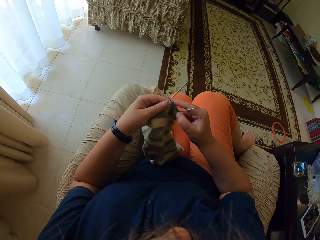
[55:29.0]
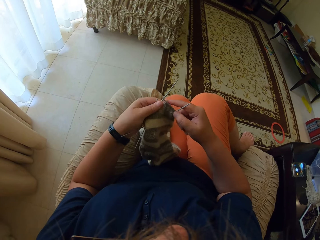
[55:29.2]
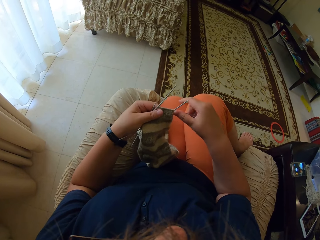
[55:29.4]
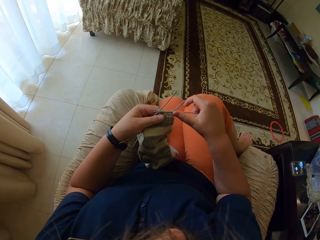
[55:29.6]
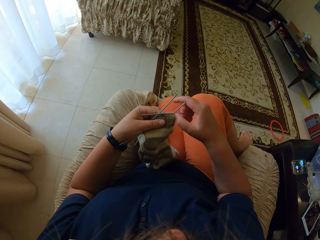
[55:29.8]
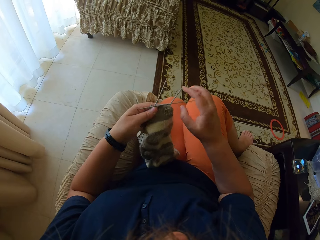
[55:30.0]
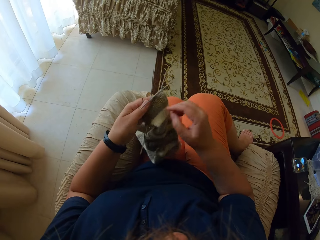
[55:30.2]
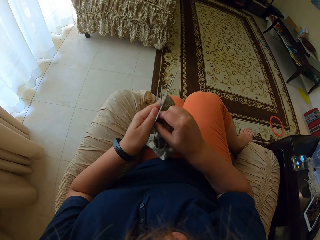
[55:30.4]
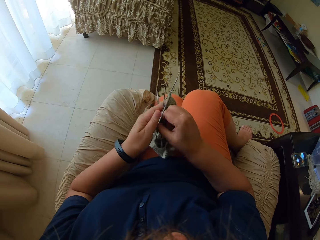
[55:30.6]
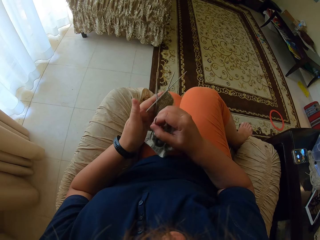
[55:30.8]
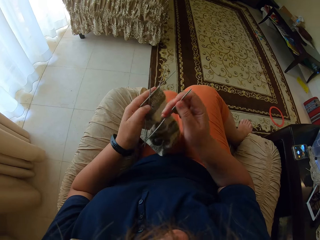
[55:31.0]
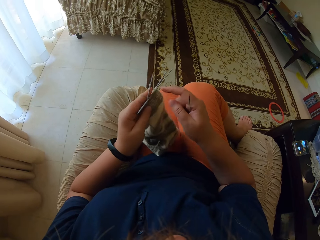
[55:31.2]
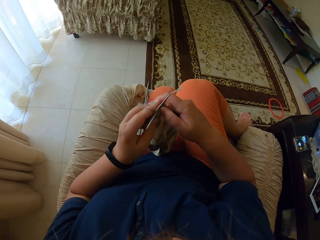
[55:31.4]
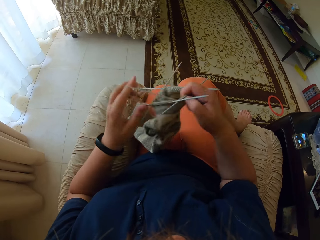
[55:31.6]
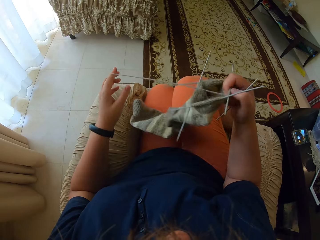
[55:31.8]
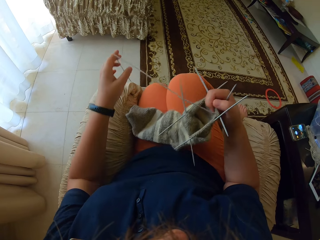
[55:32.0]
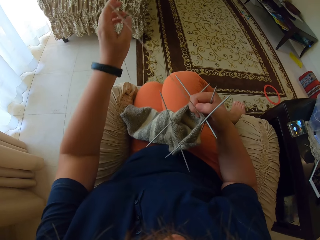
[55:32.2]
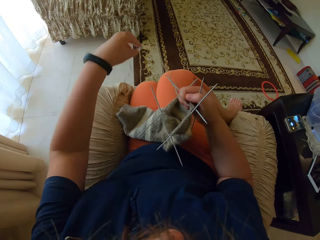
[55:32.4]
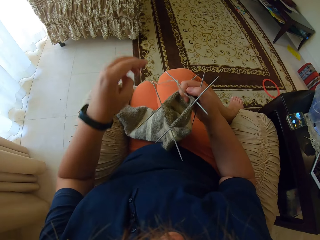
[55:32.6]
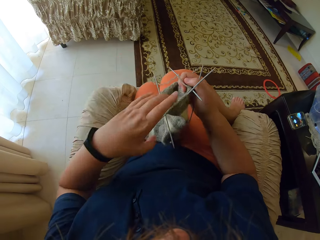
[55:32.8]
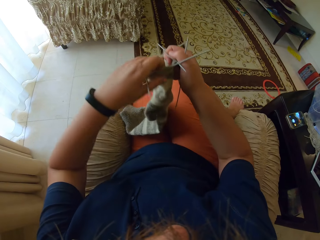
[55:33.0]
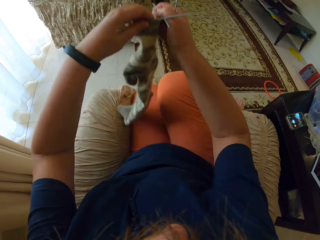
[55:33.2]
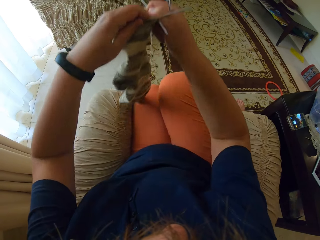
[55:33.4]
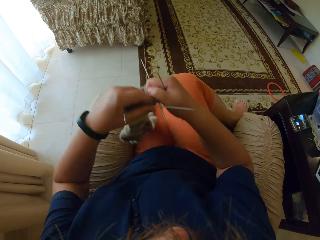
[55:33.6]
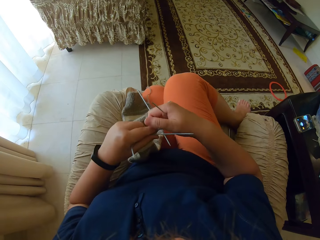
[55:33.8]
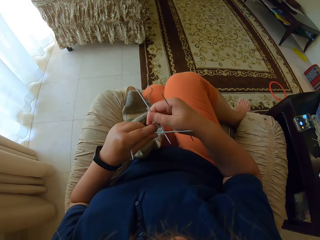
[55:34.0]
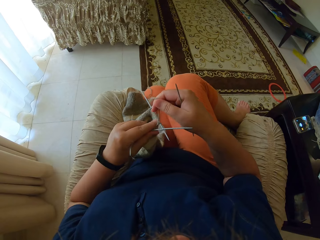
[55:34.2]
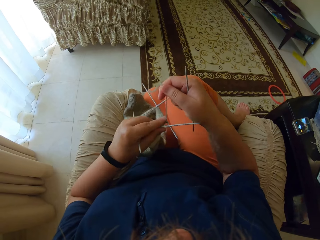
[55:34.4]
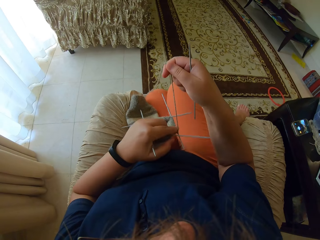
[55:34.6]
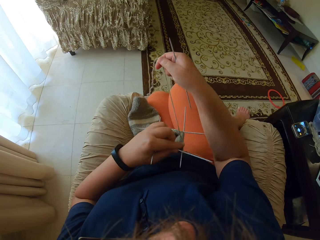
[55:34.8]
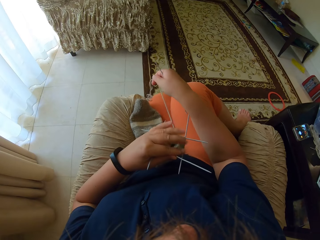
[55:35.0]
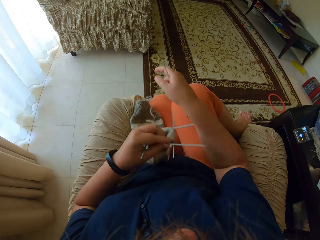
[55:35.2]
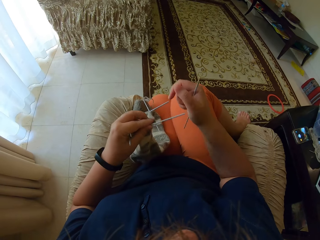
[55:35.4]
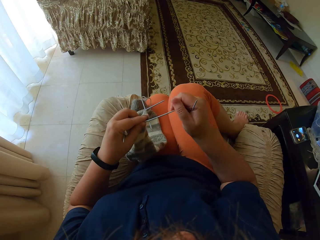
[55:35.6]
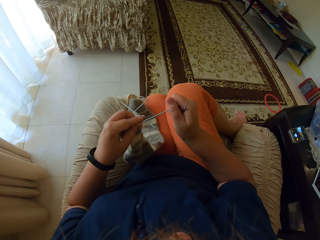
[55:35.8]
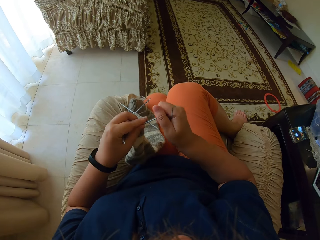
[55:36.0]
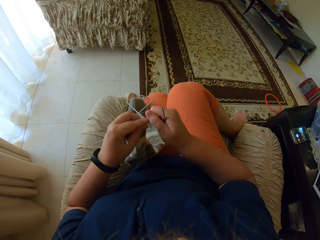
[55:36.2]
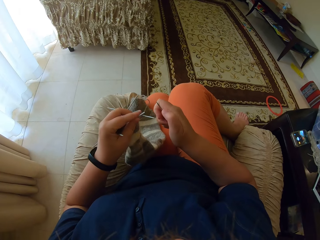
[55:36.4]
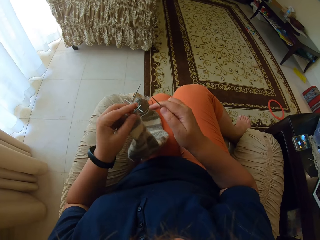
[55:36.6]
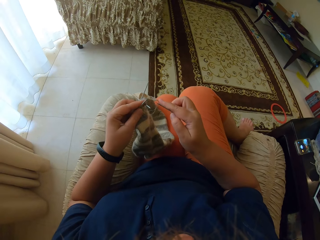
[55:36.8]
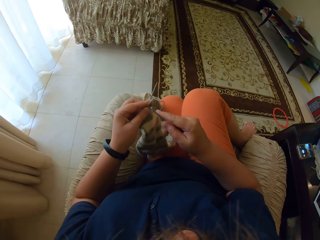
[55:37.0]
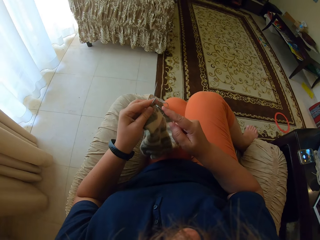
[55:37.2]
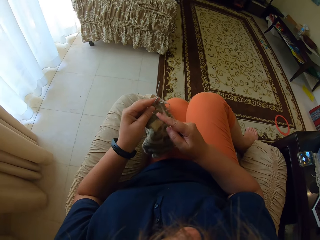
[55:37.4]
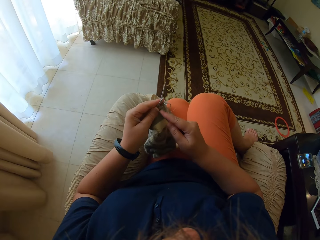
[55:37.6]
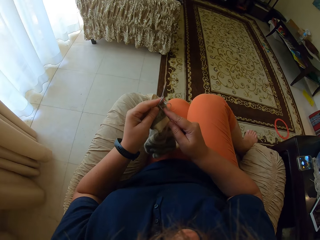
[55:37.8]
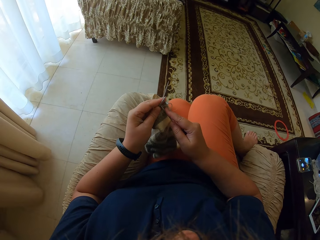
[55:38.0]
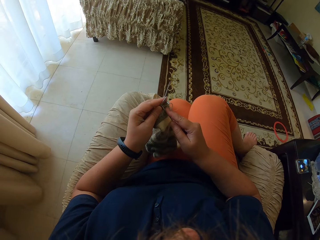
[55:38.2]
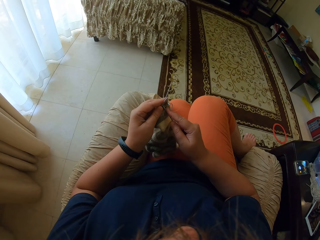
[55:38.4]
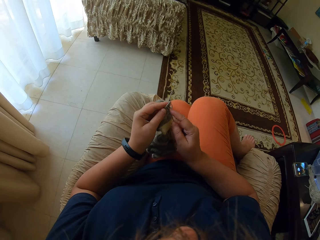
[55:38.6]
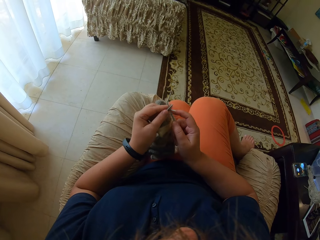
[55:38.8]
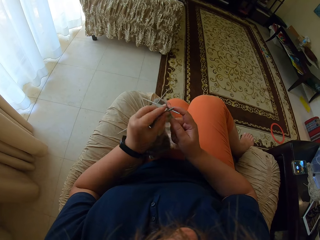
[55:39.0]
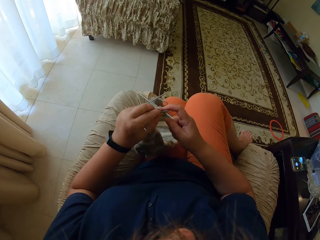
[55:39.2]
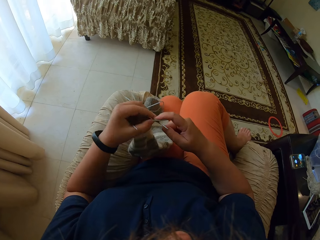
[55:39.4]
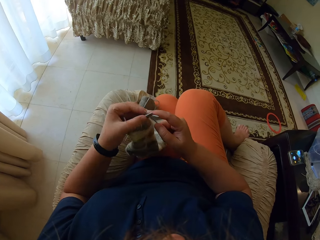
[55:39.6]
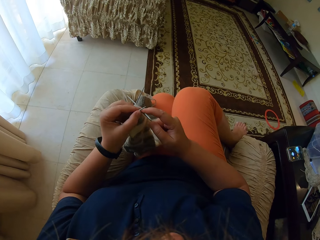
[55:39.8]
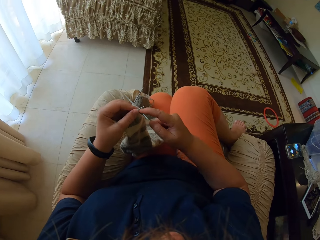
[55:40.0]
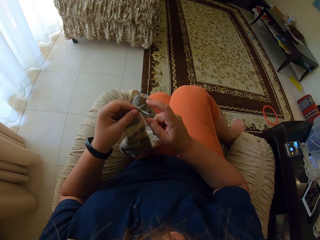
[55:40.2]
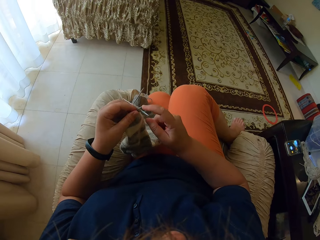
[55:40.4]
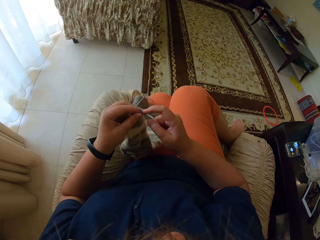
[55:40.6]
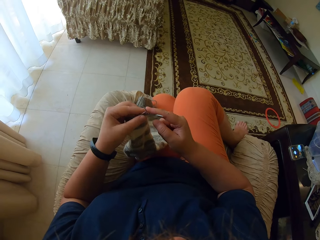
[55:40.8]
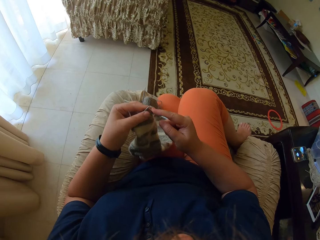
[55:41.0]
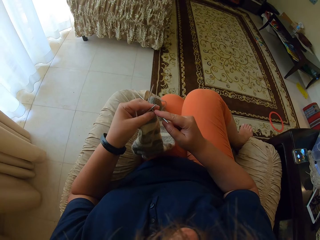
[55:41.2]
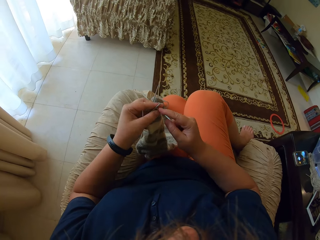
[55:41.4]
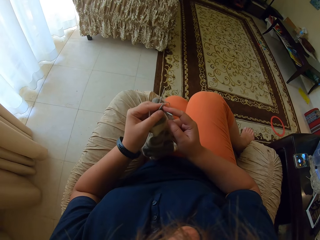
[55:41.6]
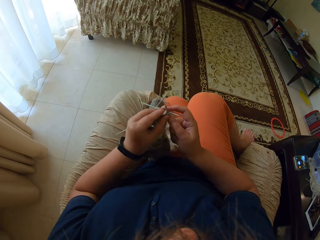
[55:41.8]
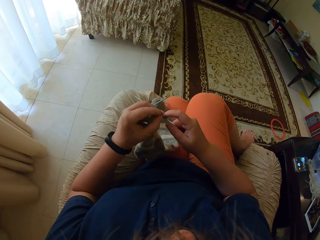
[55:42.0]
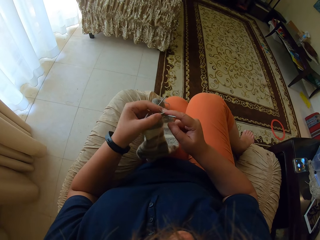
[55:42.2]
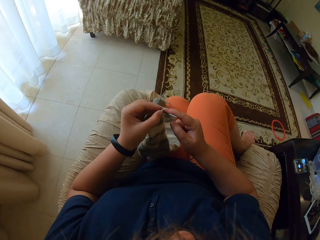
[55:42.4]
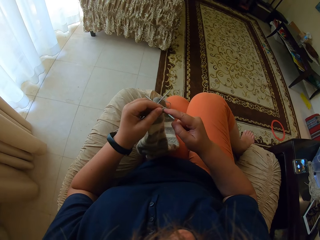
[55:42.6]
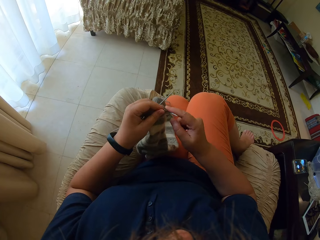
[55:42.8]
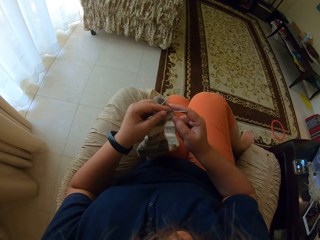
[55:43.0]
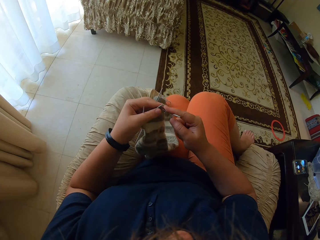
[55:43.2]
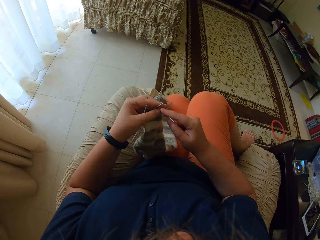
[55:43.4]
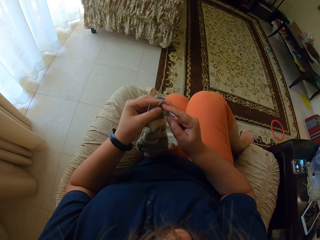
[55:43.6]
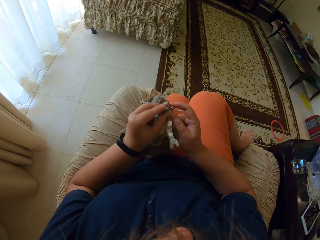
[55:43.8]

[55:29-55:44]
The camera wearer holds the stitching needle with her right hand. She straightens the thread. She pulls the thread with her left hand. She sews using the stitching needles.

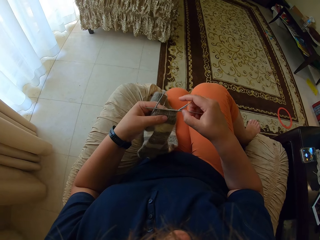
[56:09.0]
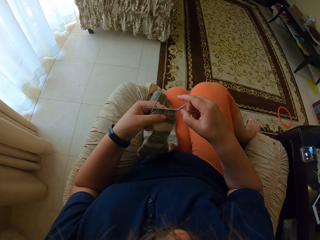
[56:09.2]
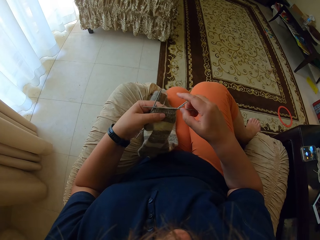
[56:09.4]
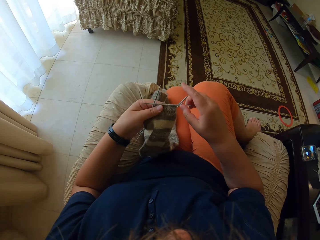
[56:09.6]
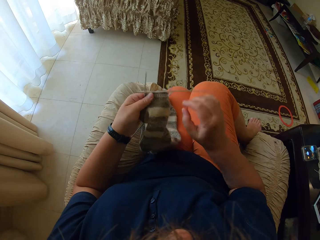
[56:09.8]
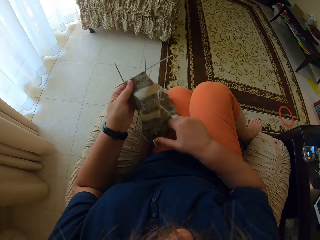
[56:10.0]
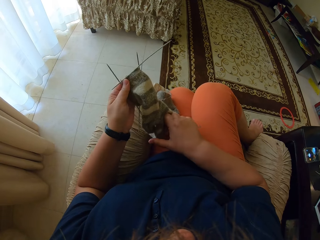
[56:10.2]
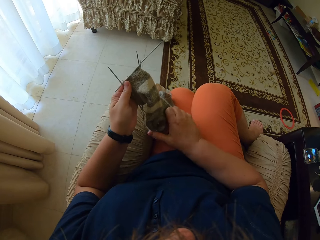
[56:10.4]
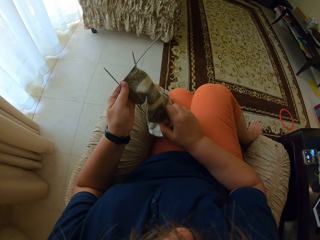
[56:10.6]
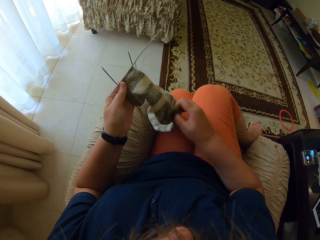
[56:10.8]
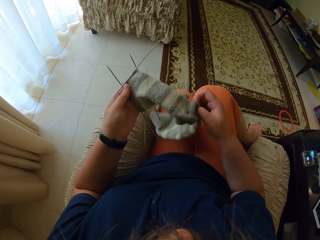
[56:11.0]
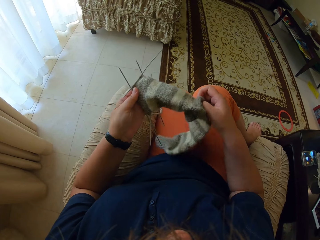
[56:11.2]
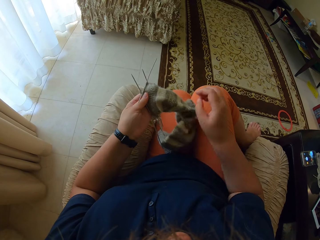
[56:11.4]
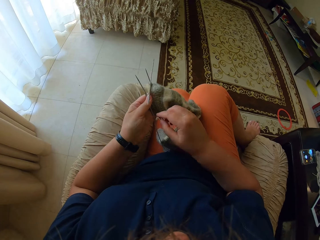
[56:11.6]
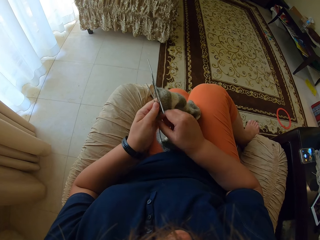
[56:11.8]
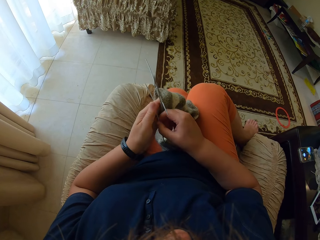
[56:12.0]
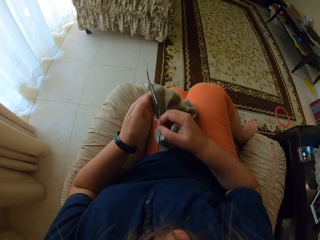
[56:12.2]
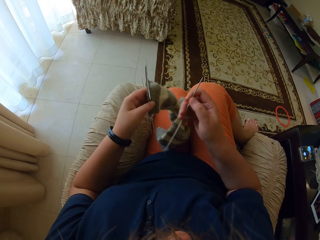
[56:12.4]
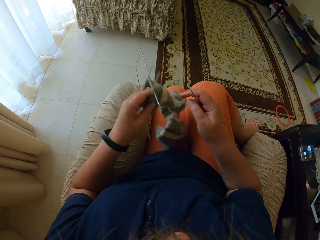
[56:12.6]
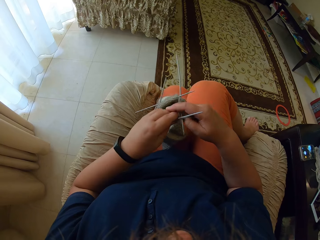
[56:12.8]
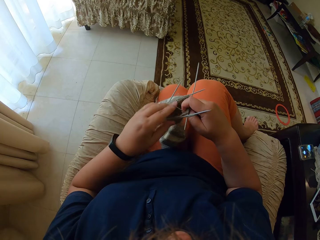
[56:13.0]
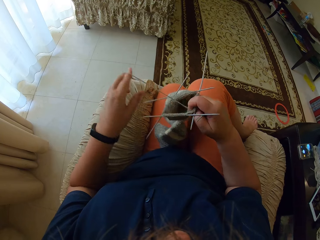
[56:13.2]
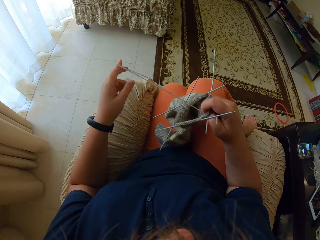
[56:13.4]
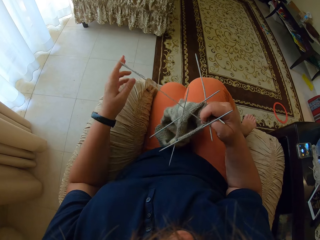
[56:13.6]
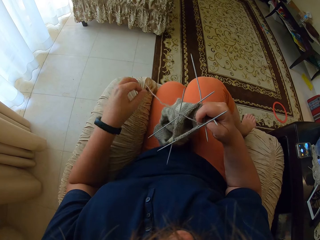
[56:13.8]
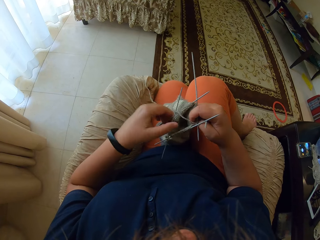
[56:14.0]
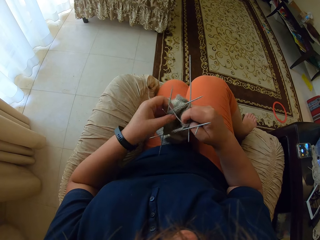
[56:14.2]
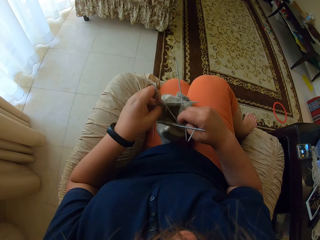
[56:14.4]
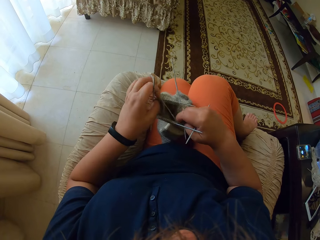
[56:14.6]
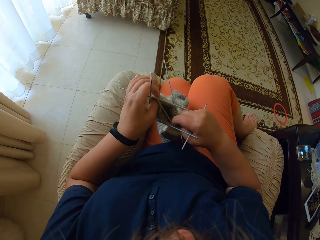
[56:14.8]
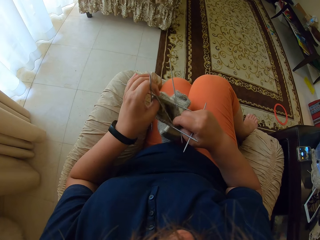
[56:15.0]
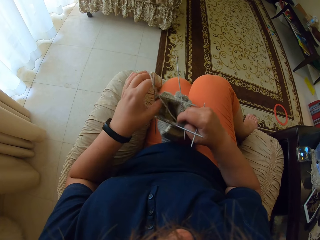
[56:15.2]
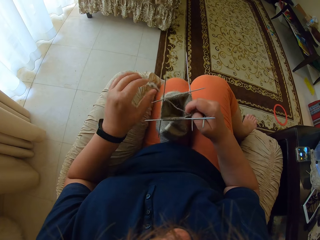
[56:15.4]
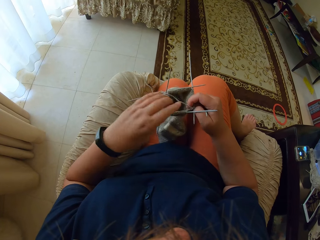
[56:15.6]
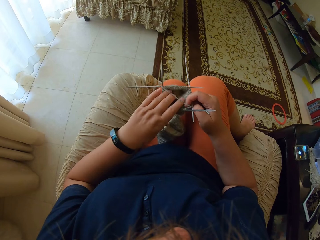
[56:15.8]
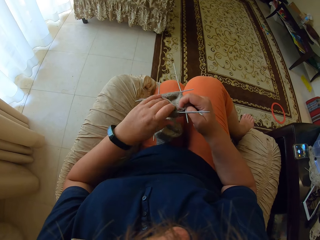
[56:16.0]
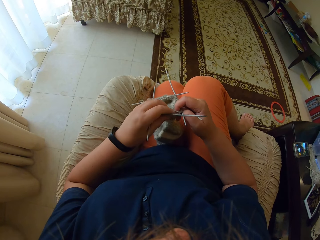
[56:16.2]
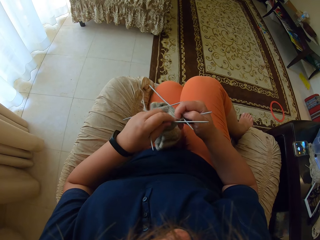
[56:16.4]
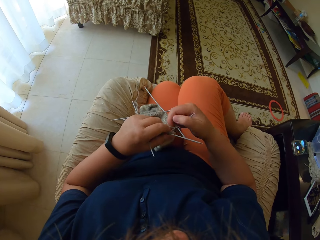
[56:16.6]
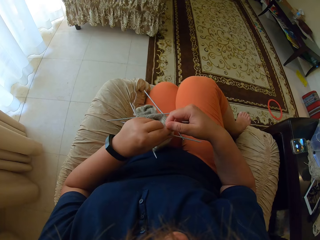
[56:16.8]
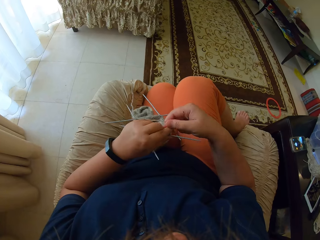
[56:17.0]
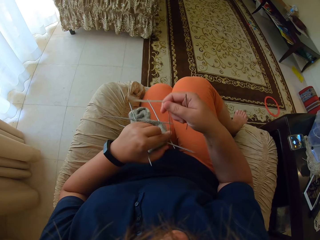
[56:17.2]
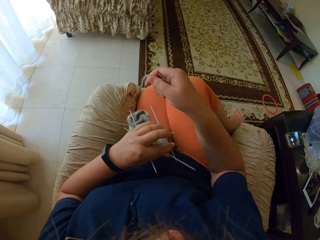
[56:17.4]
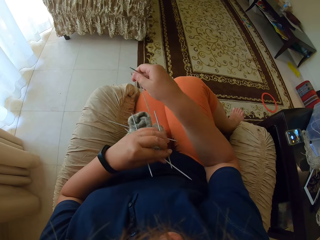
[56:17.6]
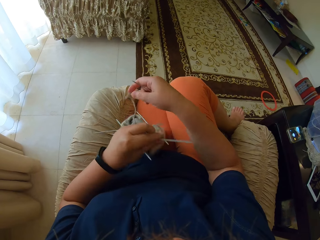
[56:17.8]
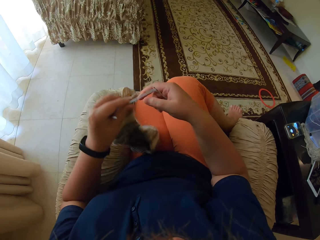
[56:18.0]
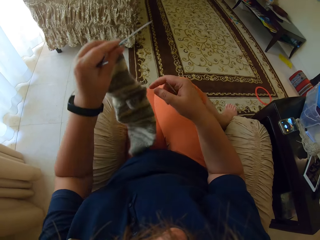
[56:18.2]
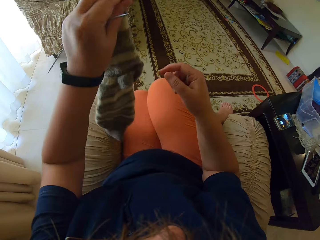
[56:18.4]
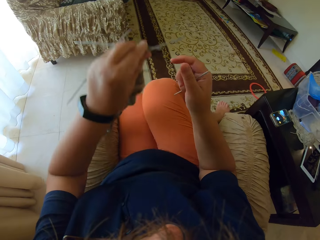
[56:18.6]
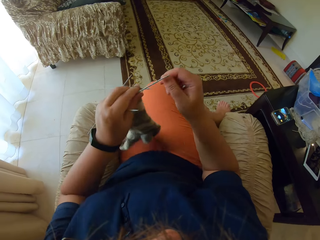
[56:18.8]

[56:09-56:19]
The camera wearer looks at the fabric. She touches the stitching needle with her right hand. She pulls the thread with her left hand.
